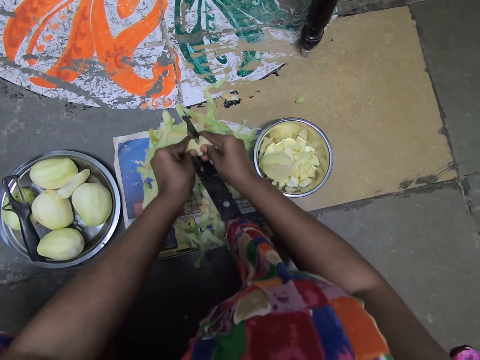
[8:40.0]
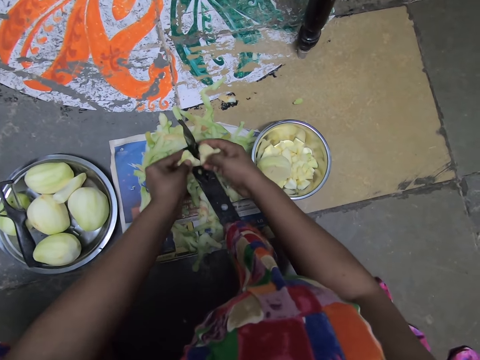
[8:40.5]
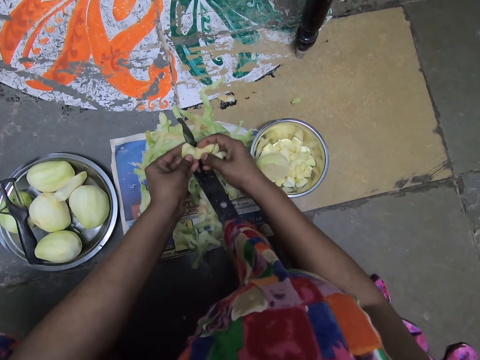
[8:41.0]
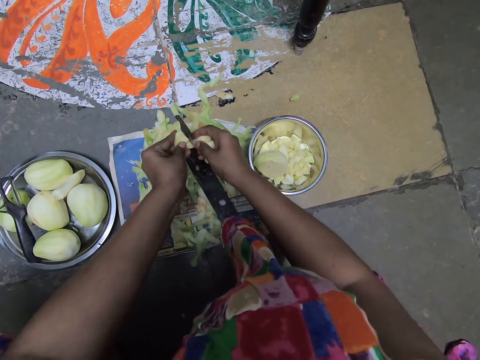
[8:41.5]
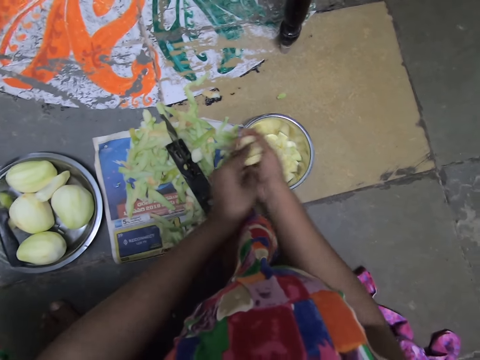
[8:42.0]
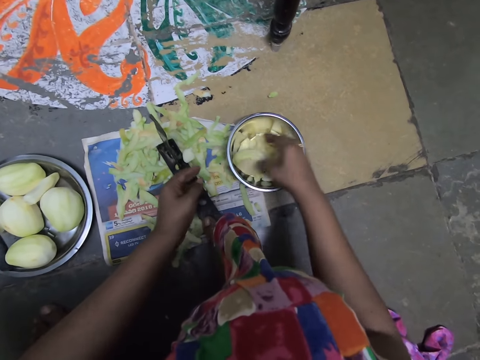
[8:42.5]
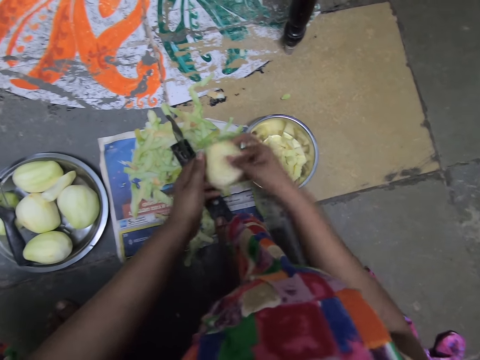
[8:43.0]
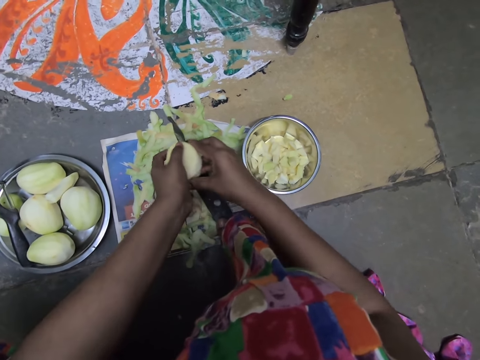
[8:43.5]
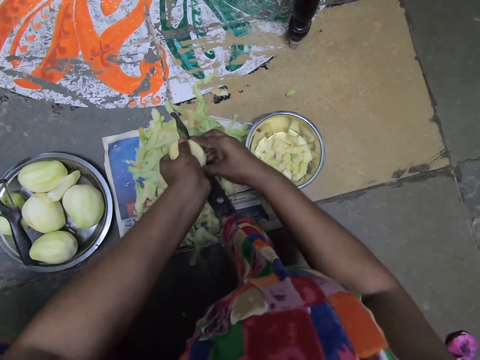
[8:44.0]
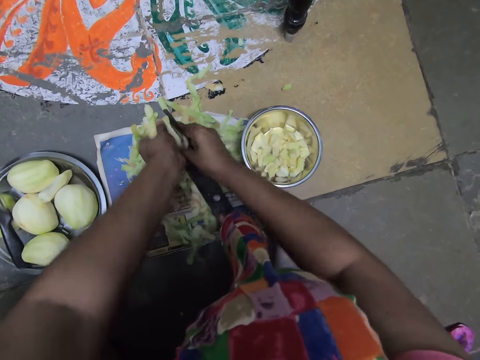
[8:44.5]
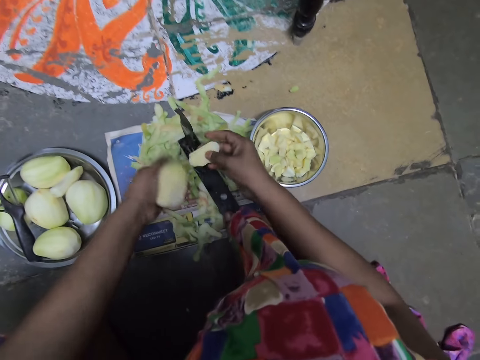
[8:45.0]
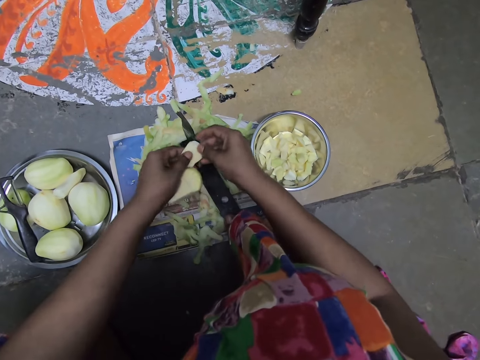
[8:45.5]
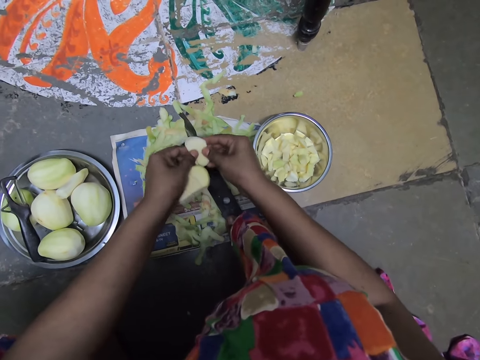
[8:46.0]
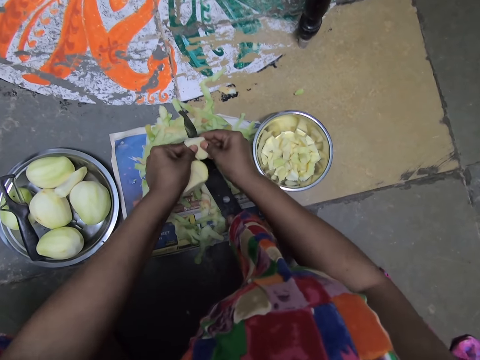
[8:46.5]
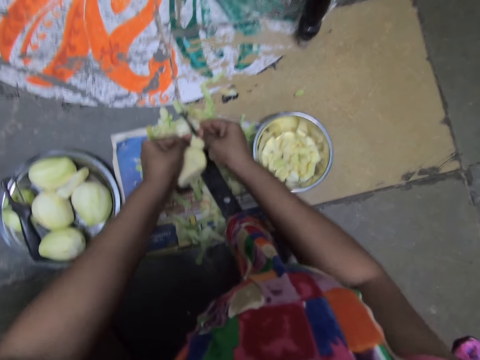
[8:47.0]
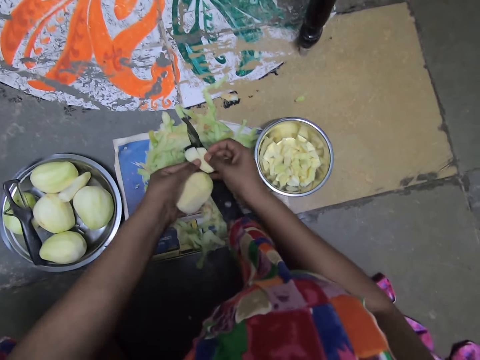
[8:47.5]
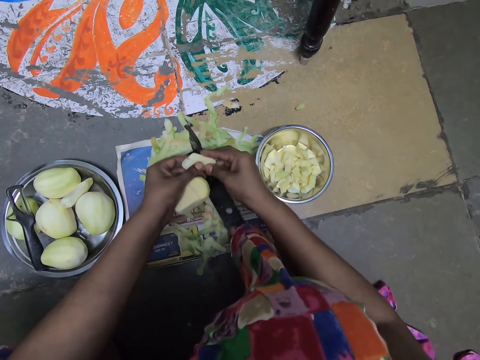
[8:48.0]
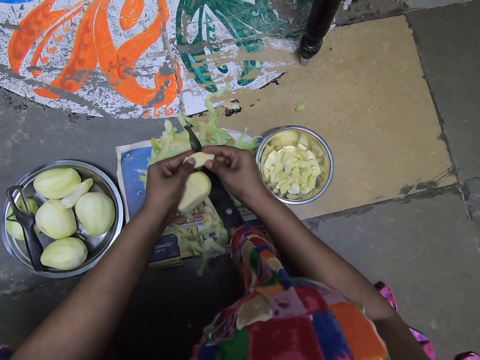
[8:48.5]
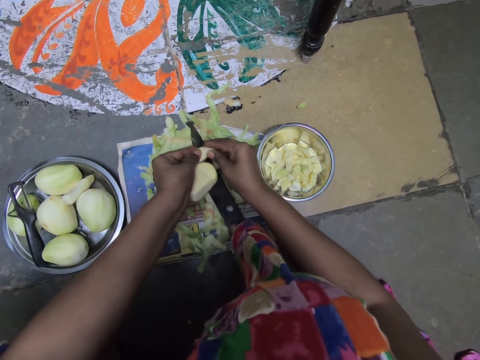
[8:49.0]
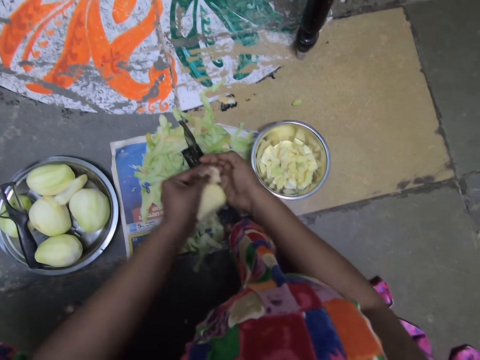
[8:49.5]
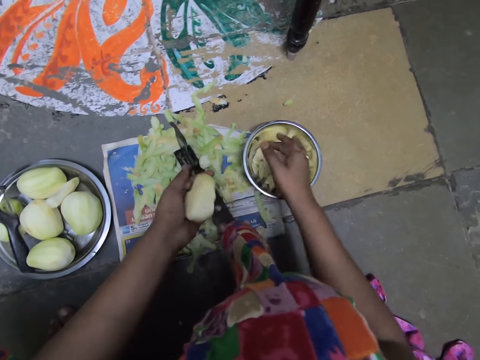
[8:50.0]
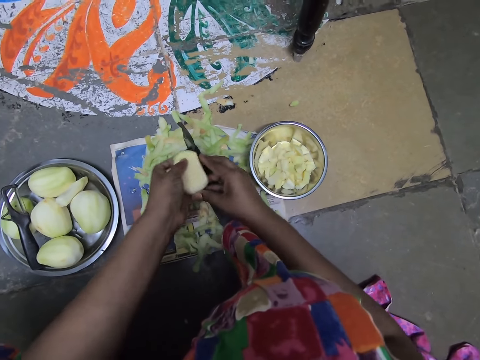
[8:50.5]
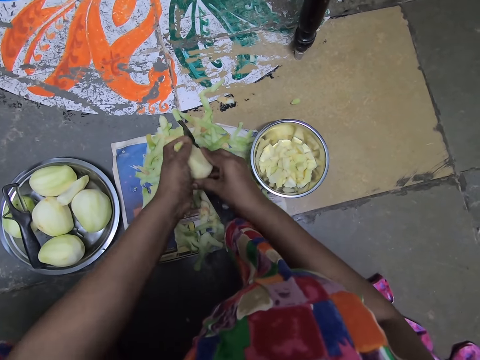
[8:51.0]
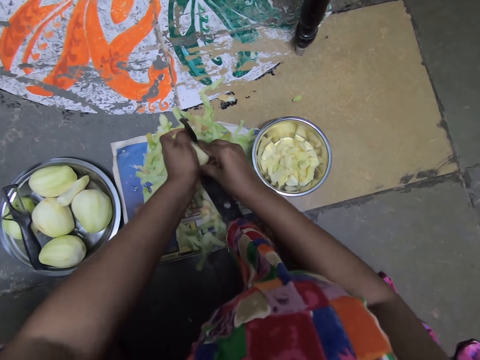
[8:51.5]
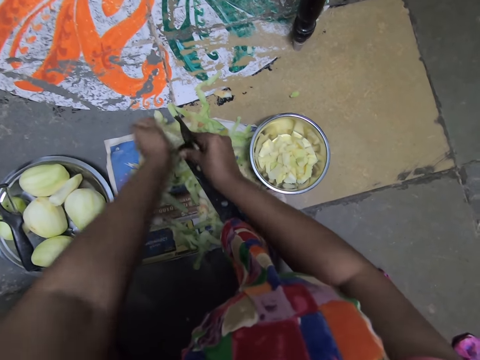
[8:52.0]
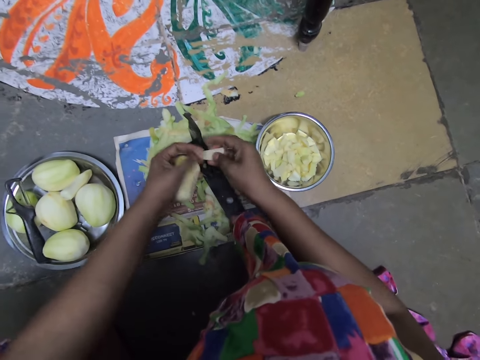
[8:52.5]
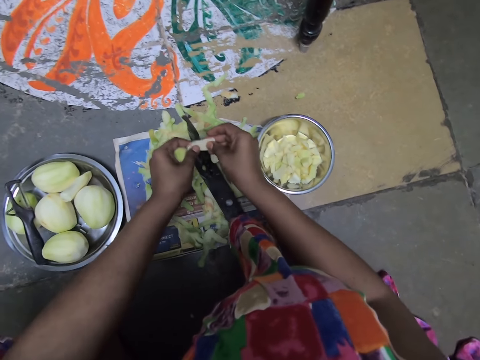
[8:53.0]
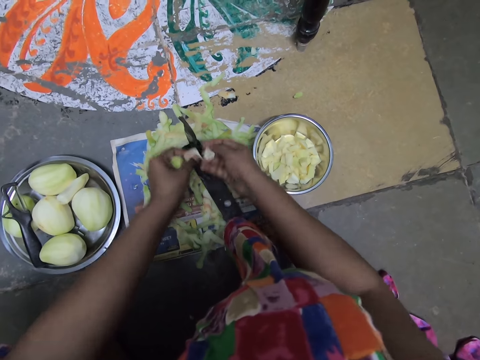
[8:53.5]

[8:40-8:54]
The camera wearer passes the pieces of mangos from her left hand to her right hand. She drops the pieces of mangos in the plate on the floor with her right hand. She picks the mango from the plate on the floor with her right hand. She holds the piece of the mango with both hands on the cutter or slicer. She chops the mango on the slicer with both hands. She passes the pieces of mangos from her left hand to her right hand. She drops the pieces of mangos in the plate on the floor with her right hand. She chops the mango on the slicer with both hands.

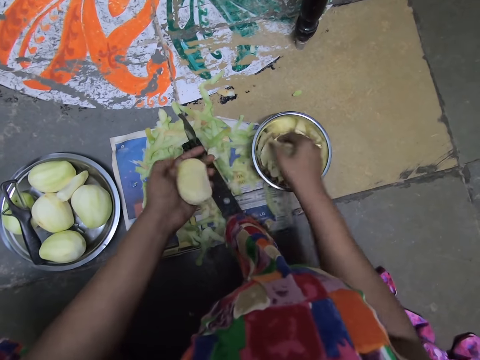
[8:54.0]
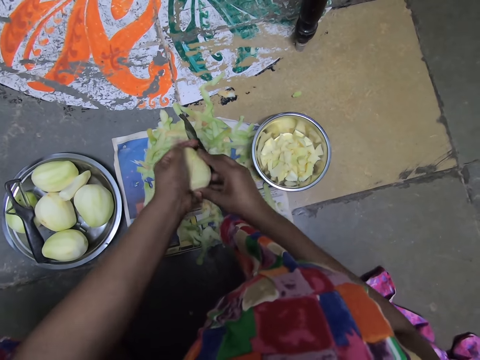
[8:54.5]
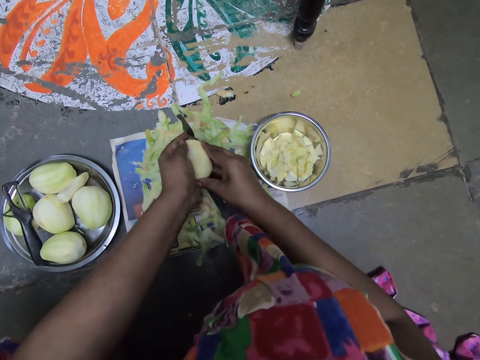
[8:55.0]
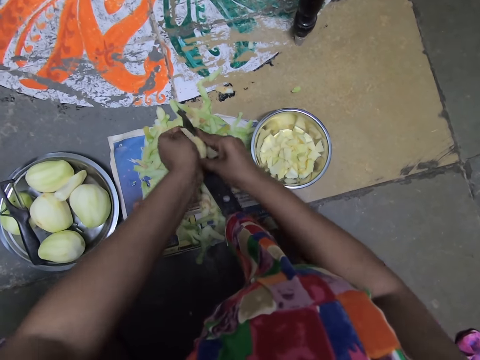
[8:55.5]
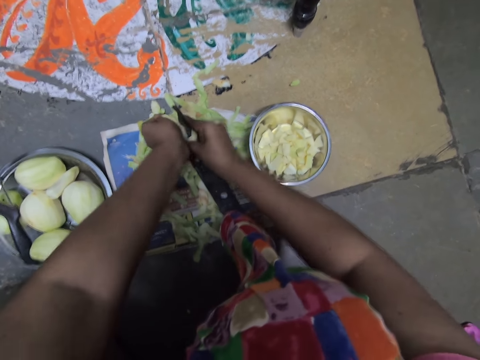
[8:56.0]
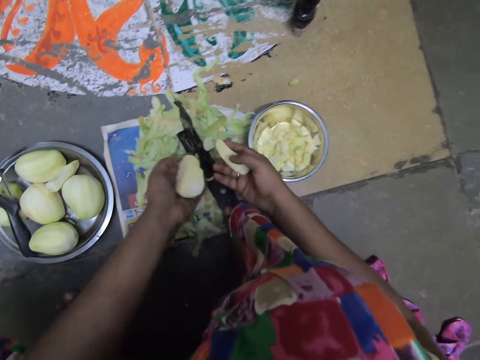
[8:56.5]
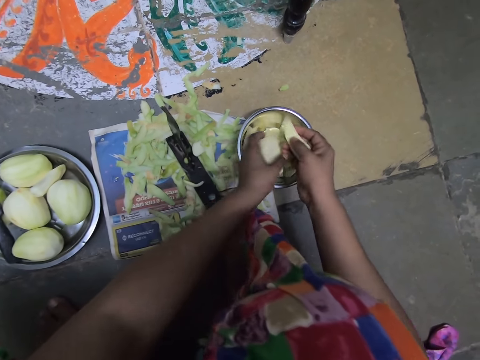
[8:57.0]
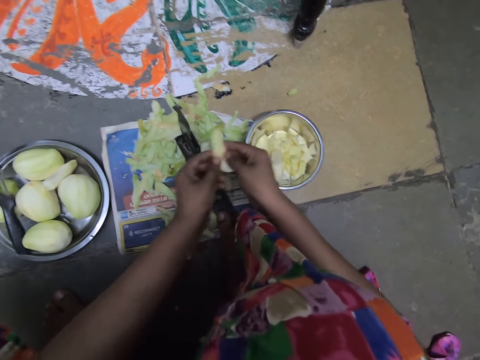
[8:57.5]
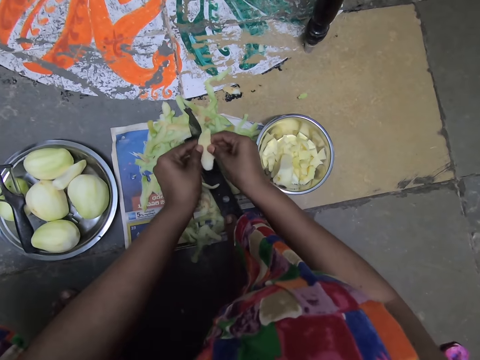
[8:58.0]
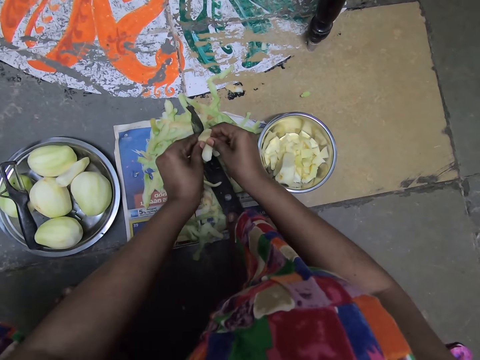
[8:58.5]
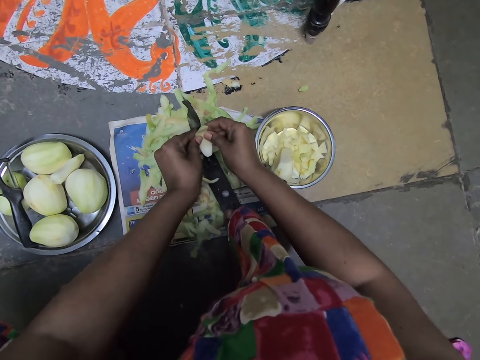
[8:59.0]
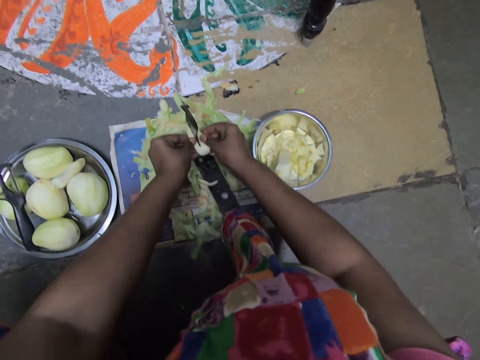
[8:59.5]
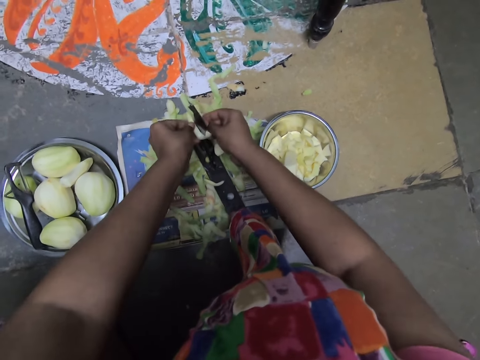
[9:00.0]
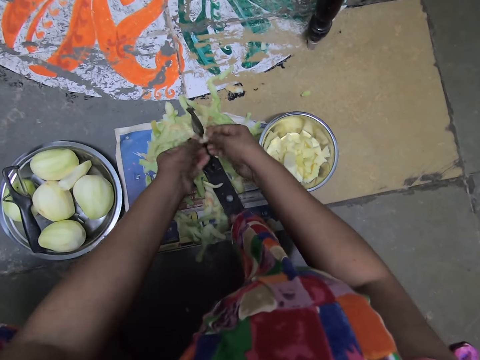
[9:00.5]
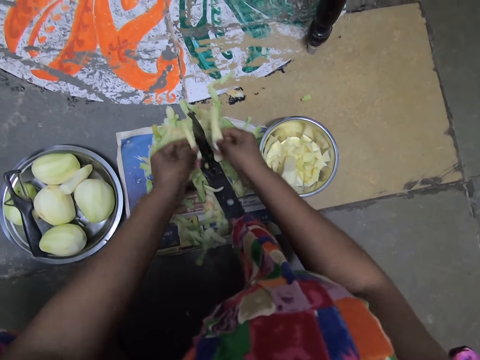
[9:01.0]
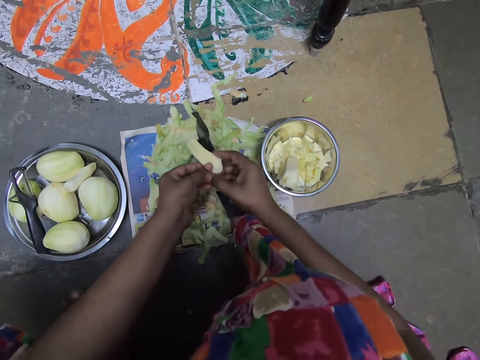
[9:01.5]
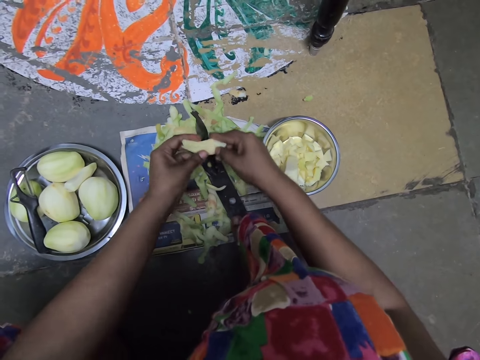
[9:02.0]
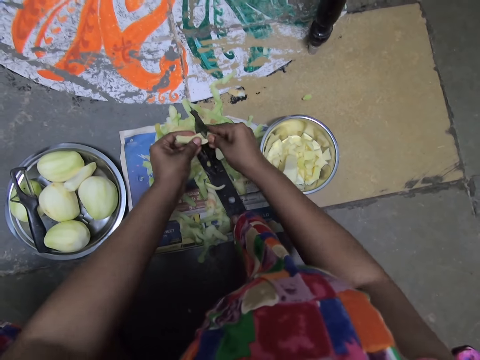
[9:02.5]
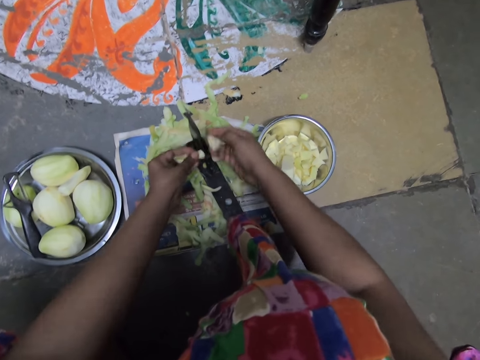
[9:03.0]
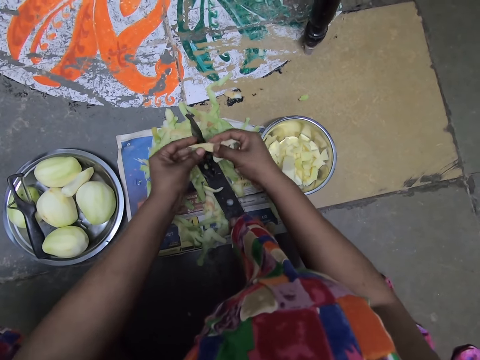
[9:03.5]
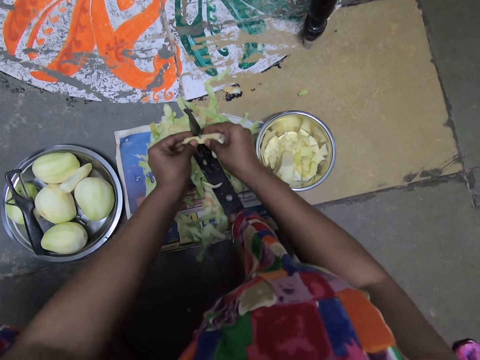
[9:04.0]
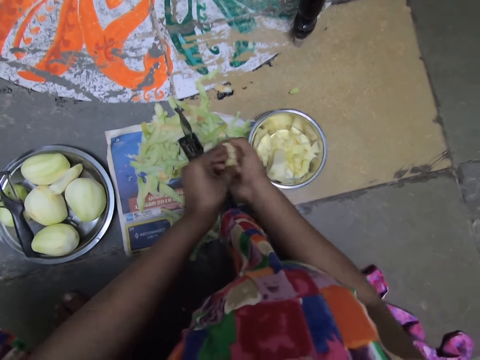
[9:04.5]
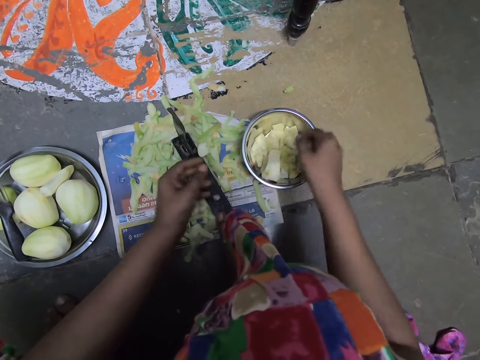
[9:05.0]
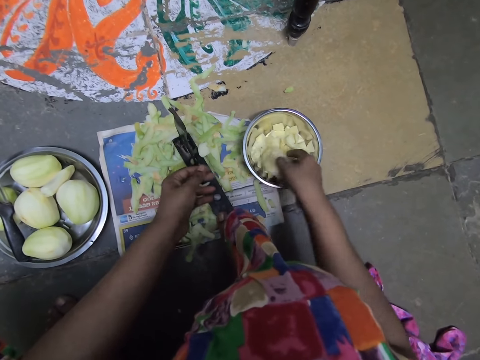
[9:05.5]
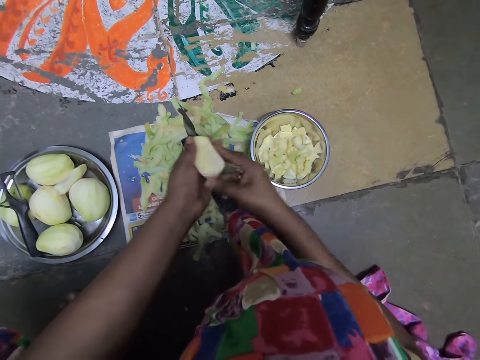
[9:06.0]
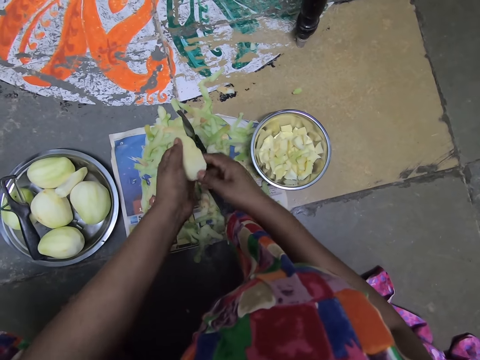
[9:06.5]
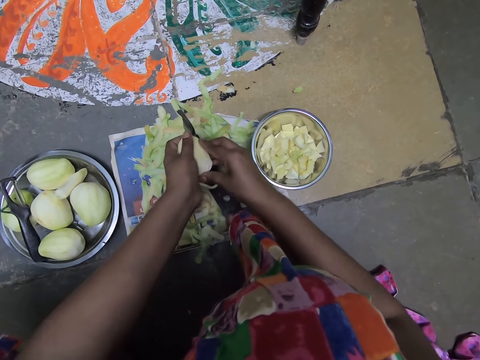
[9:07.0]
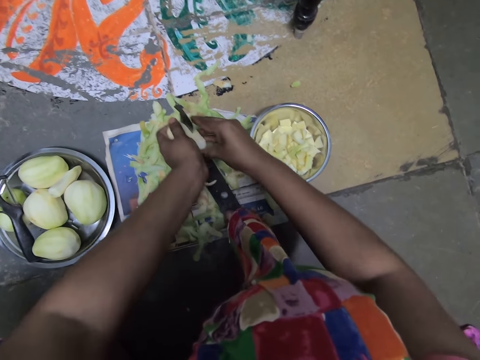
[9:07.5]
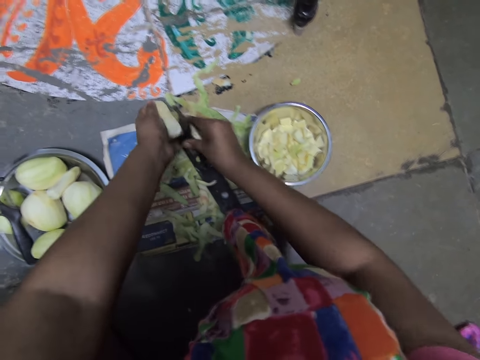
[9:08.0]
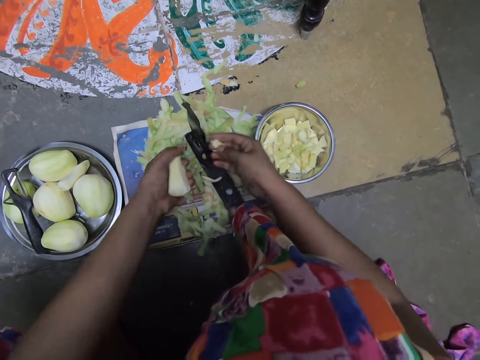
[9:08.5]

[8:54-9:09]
The camera wearer passes the pieces of mango from her left hand to her right hand. She drops the pieces of mango in the plate on the floor with her right hand. She holds the piece of the mango with both hands on the cutter or slicer. She chops the mango on the slicer with both hands. She drops the mango in her left hand on the plate on the floor. She chops the mango in her right hand on the slicer with both hands. She passes the pieces of mango from her left hand to her right hand. She drops the pieces of mango in the plate on the floor with her right hand. She picks the mango from the plate on the floor with her right hand. She holds the piece of the mango with both hands on the cutter. She chops the mango on the slicer with both hands.
